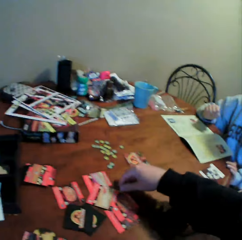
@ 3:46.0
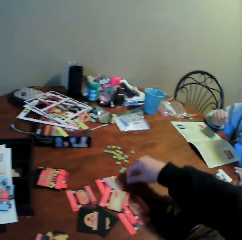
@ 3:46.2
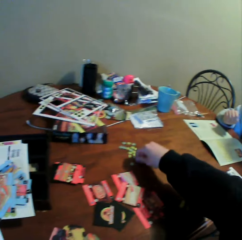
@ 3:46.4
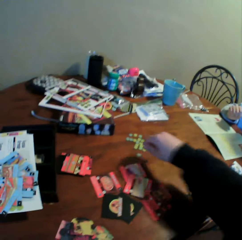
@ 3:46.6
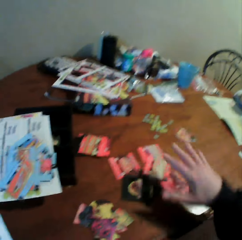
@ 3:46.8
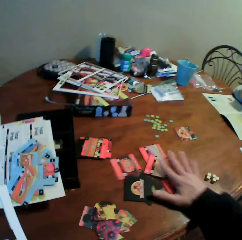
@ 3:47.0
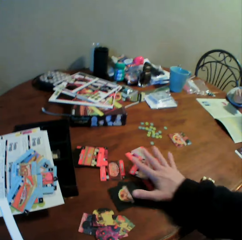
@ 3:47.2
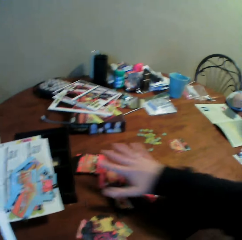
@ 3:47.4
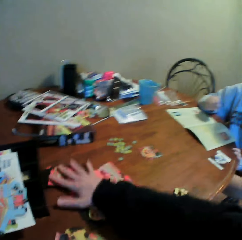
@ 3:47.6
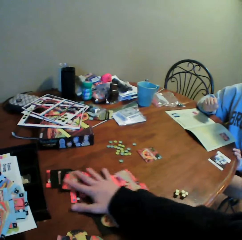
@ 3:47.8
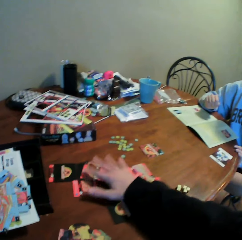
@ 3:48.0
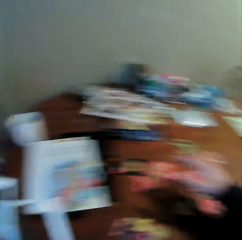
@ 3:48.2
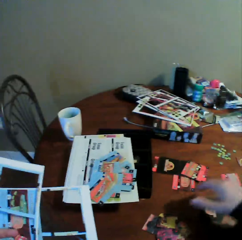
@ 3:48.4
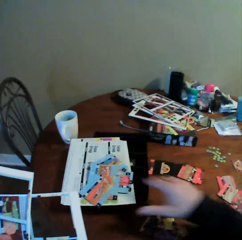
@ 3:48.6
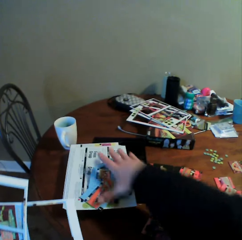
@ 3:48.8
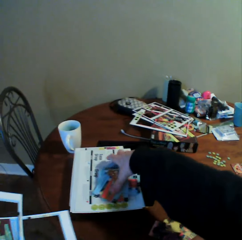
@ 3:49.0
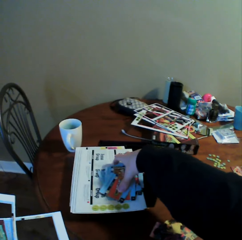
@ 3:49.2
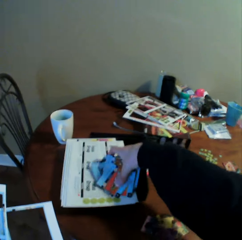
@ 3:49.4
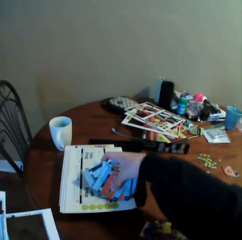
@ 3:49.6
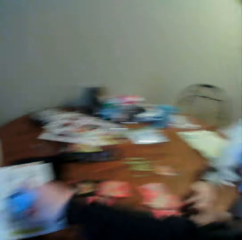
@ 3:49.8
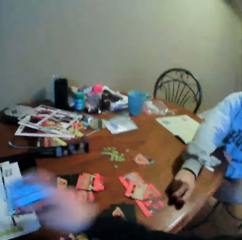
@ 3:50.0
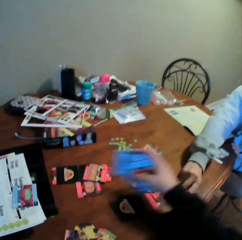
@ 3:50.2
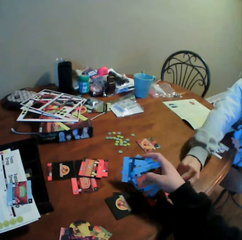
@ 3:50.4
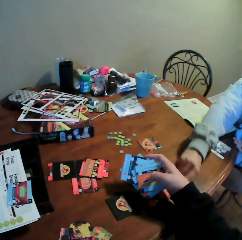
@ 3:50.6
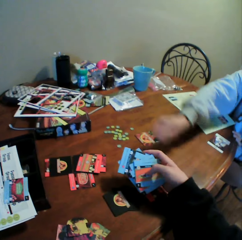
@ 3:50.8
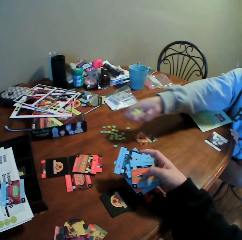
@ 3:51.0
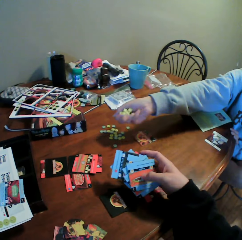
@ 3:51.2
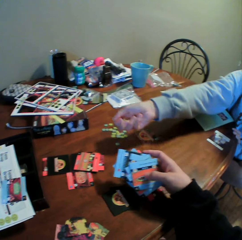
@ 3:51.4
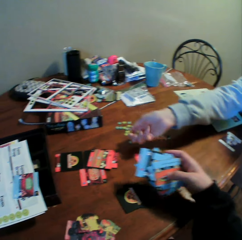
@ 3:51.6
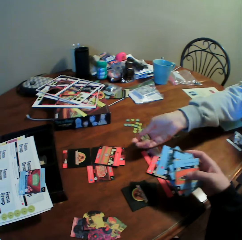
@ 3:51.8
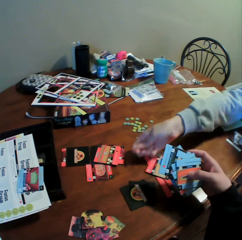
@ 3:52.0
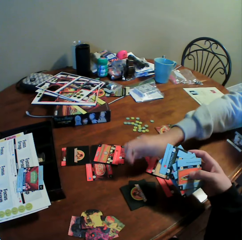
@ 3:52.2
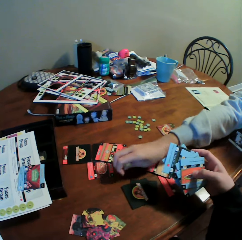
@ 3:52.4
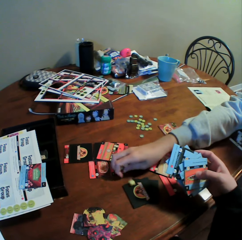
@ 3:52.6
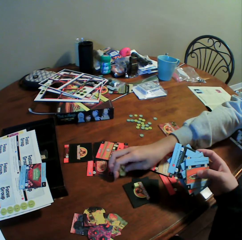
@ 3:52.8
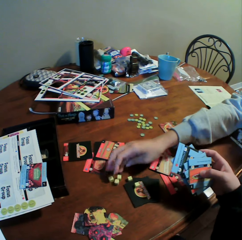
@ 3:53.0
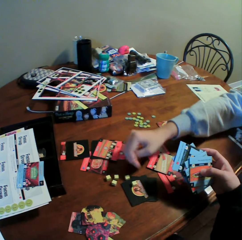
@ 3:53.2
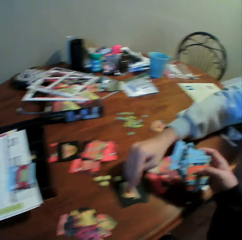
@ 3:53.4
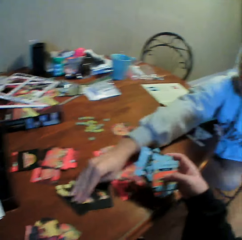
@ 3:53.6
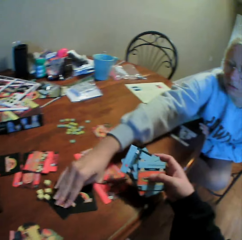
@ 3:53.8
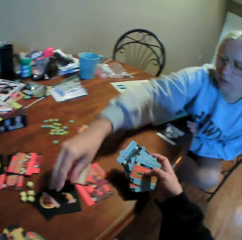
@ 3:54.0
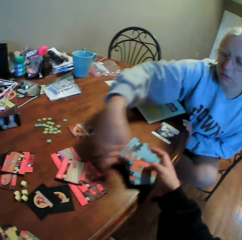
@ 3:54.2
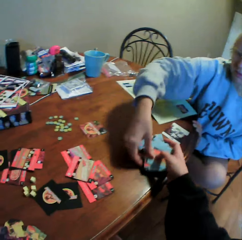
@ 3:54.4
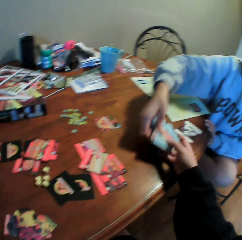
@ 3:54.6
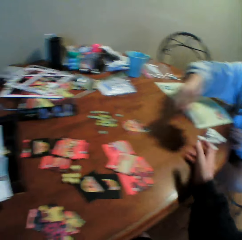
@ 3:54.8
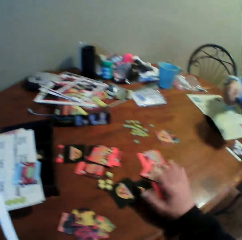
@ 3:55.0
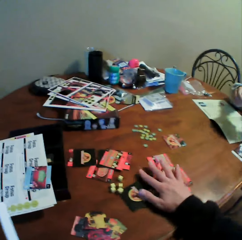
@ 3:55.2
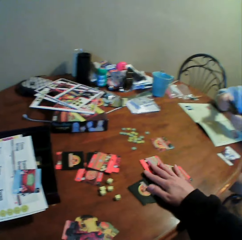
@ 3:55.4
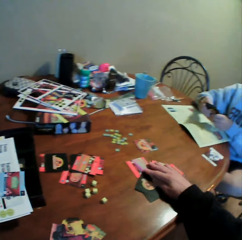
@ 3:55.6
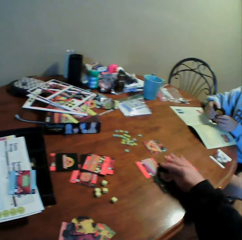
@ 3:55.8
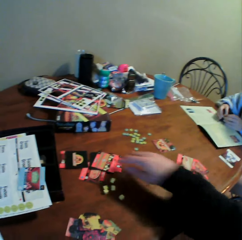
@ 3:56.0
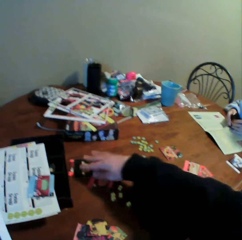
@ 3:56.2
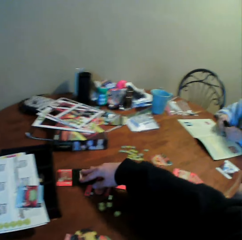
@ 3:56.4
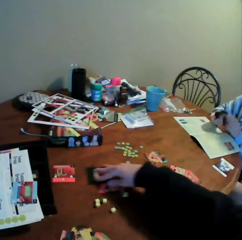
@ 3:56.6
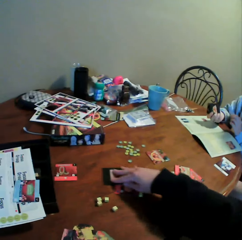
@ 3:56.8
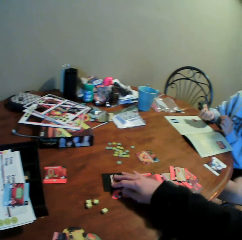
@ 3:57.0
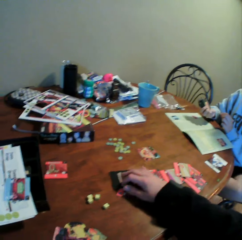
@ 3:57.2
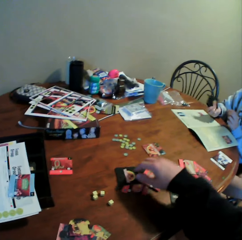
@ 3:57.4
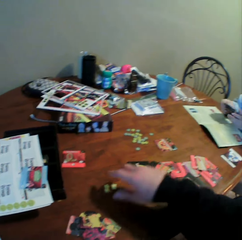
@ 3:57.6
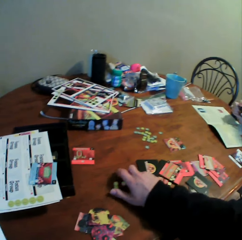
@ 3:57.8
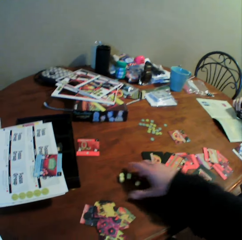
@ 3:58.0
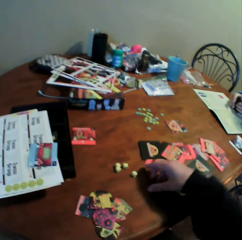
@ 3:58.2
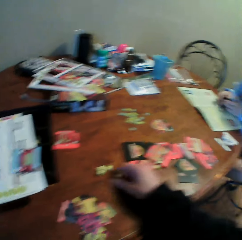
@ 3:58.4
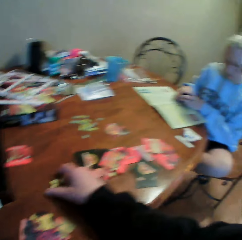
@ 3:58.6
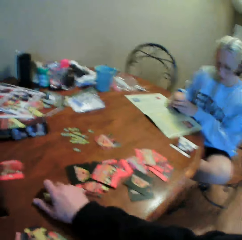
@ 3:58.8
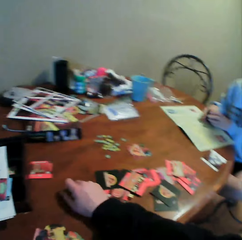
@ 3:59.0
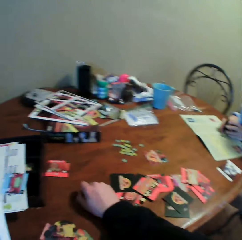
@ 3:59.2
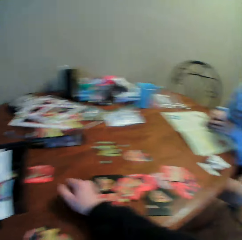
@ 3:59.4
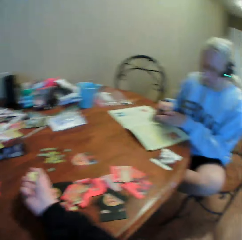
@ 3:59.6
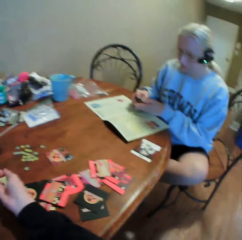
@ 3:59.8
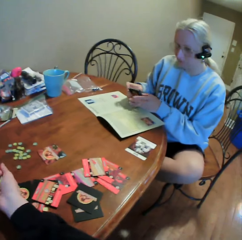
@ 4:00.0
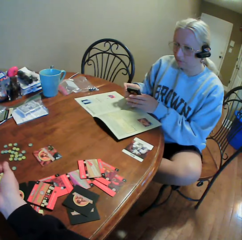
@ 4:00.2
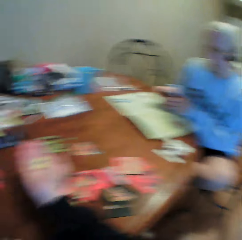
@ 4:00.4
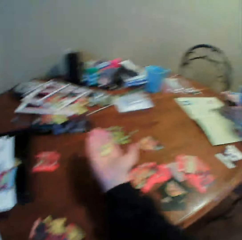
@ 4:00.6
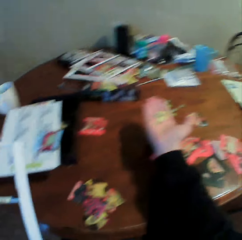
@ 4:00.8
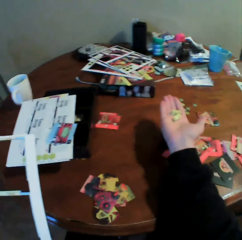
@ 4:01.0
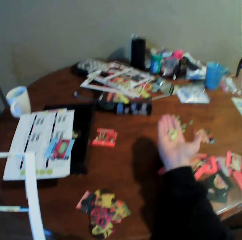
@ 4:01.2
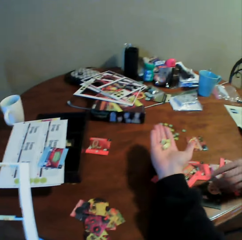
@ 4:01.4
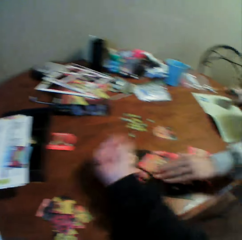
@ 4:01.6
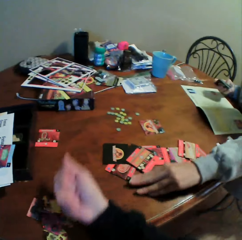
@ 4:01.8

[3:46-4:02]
The camera wearer moves the cards on the table. He picks up the cards from the card assembly boards. He interacts with a woman. He stares at the cards in his hands. The woman holds the counters and puts the counters on the table. She moves the cards on the table and takes the cards from the camera wearer. The camera wearer moves the cards on the table. He collects the counters from the table.

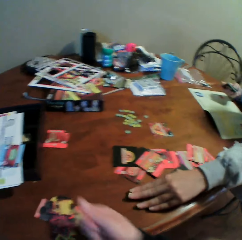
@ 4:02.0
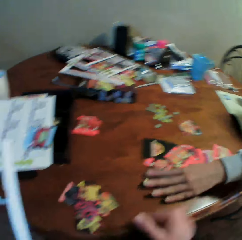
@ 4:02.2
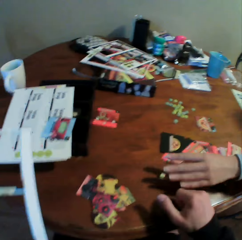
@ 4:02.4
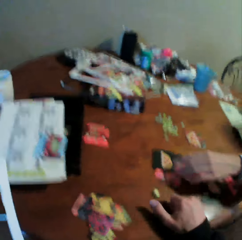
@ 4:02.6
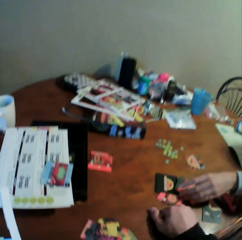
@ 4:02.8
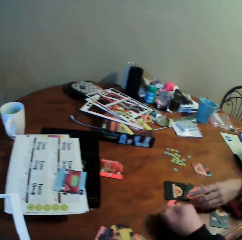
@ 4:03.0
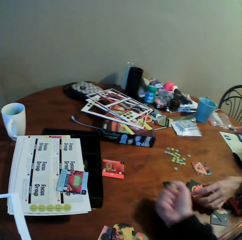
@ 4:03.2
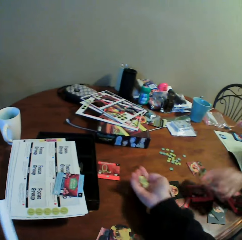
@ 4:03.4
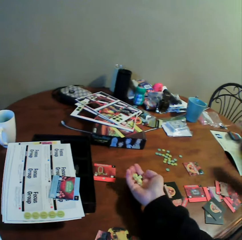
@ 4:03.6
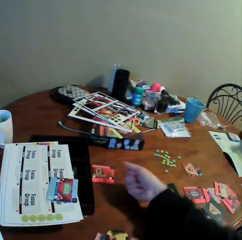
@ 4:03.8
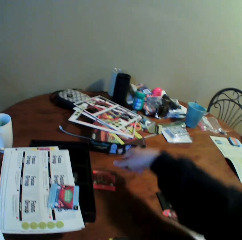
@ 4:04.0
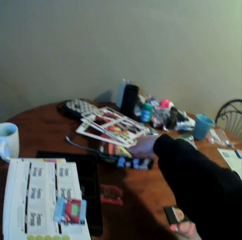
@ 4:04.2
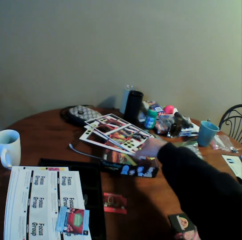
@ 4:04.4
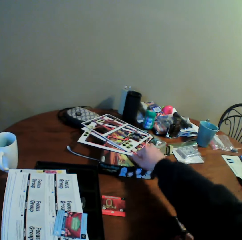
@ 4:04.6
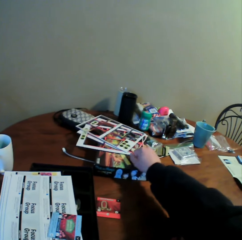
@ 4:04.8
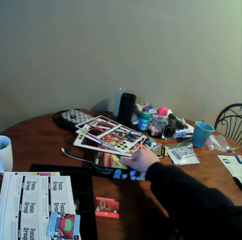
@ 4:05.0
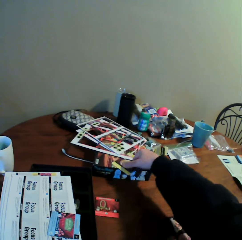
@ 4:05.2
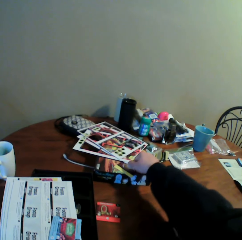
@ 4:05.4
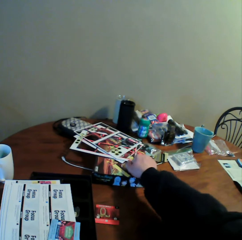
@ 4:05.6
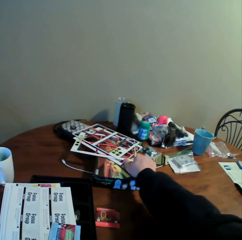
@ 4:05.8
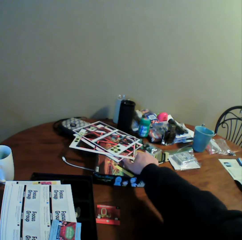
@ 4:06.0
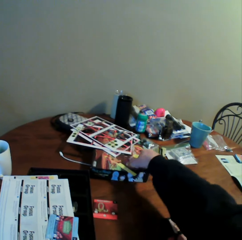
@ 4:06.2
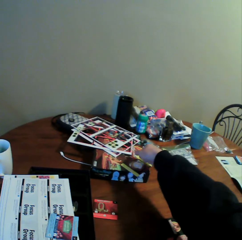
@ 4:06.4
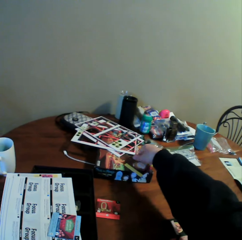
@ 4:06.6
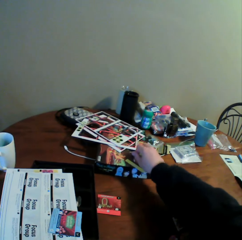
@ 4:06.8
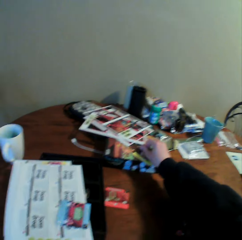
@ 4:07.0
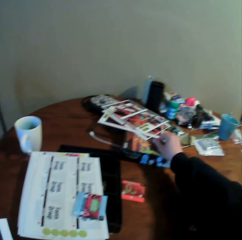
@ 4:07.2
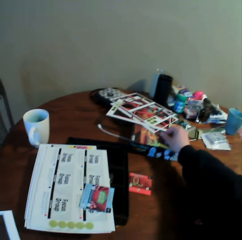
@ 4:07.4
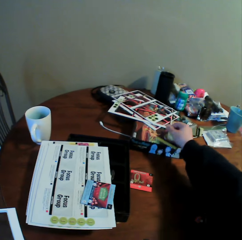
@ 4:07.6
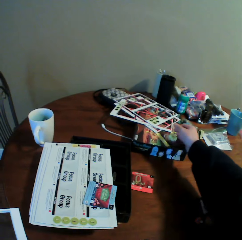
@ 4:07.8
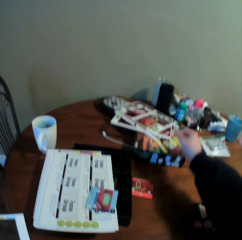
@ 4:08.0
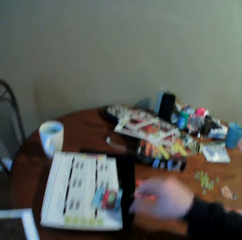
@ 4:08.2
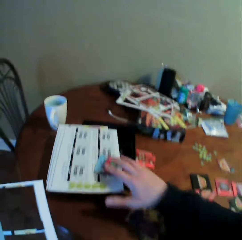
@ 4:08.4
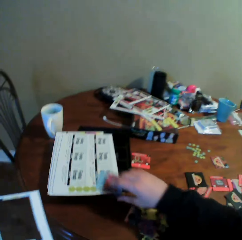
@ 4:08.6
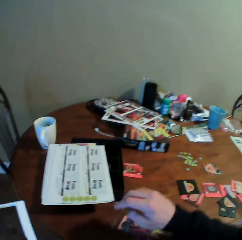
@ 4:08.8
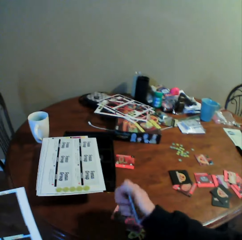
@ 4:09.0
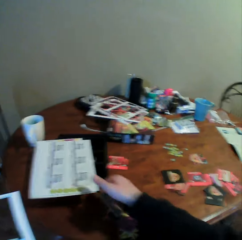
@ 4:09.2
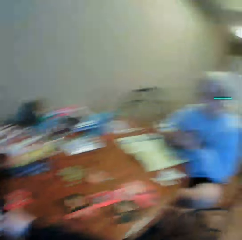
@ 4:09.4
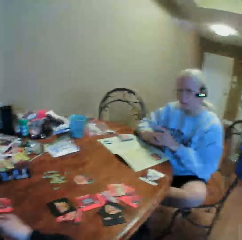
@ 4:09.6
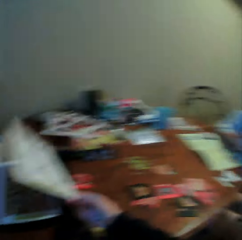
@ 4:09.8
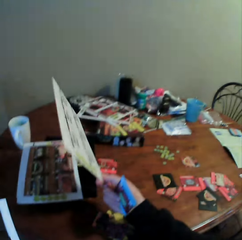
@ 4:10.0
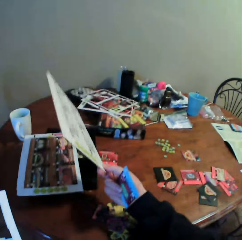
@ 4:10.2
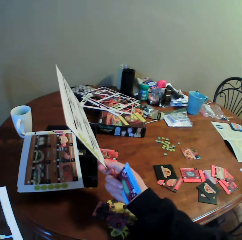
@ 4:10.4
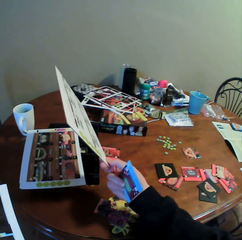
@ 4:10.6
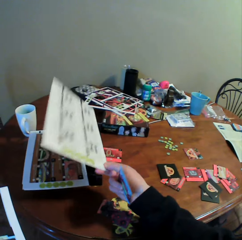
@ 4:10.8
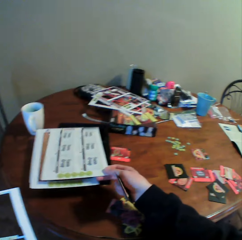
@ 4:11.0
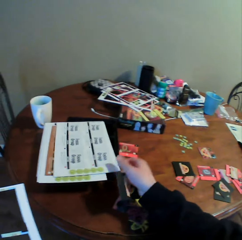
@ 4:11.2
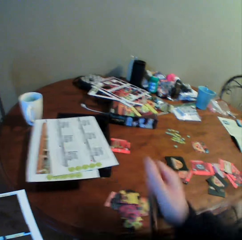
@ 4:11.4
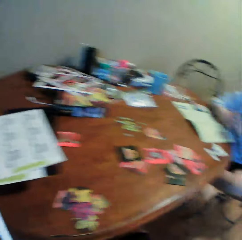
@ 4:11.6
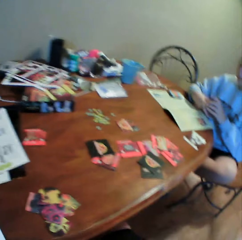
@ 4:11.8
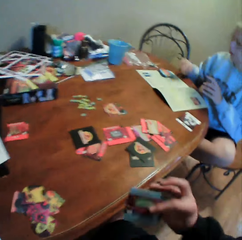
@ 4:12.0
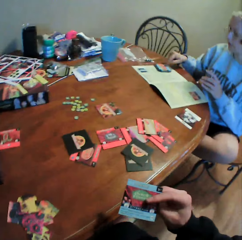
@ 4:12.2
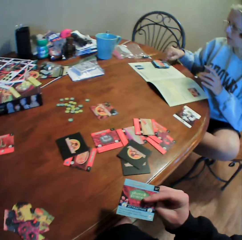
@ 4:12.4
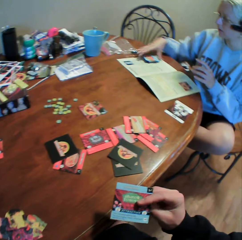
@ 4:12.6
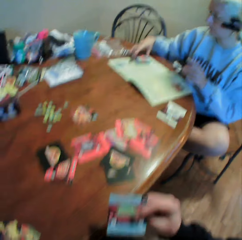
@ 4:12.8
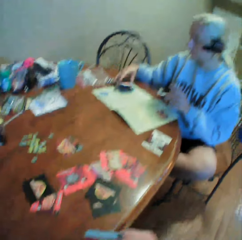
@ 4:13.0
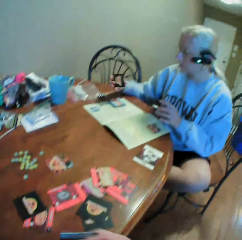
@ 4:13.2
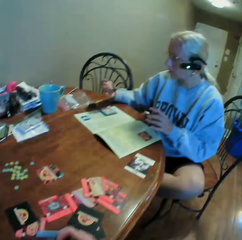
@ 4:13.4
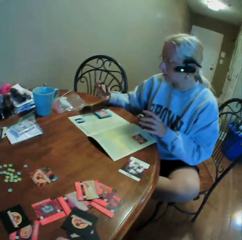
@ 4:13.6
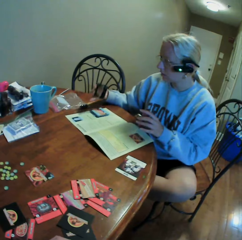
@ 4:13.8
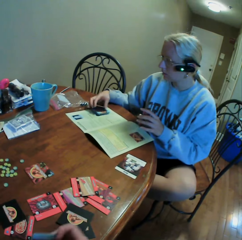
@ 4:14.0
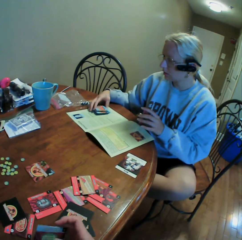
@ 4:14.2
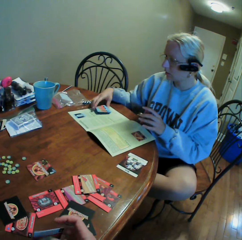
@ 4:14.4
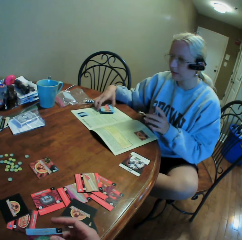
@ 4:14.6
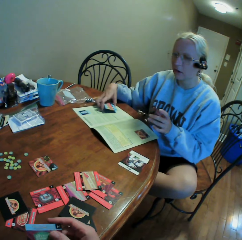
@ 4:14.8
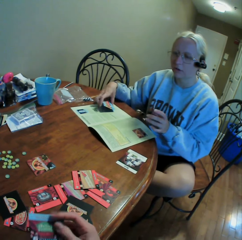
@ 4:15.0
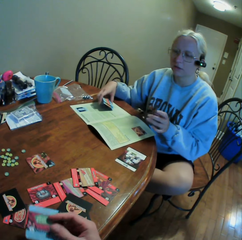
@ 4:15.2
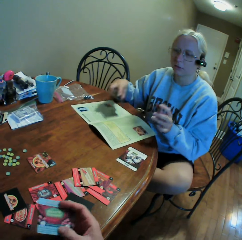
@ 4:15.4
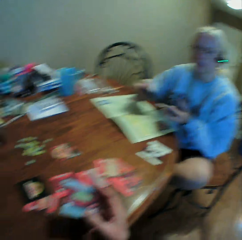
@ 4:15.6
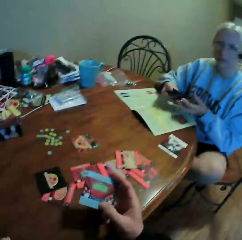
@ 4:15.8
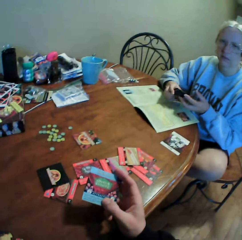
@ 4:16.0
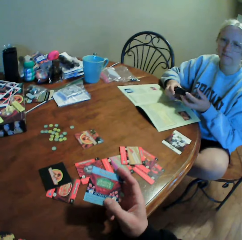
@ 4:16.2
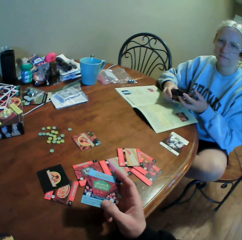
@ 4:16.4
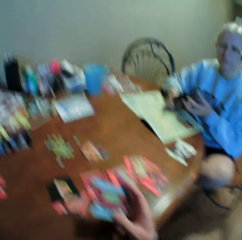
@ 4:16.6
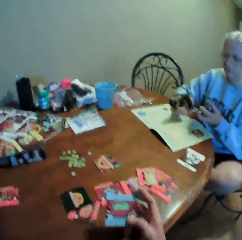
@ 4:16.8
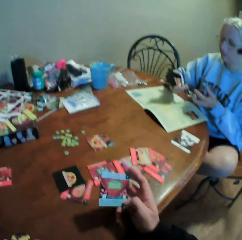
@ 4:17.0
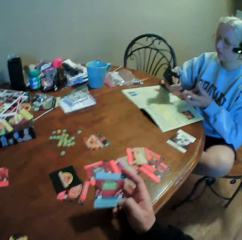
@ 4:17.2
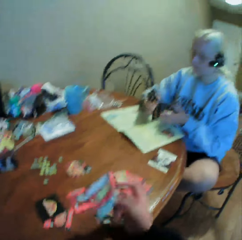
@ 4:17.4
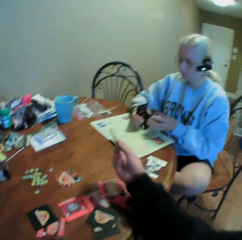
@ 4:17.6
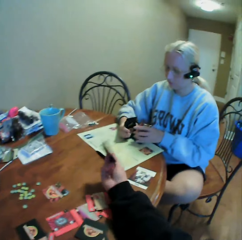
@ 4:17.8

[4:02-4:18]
A woman touches something on the table. The camera wearer picks up an object from the table. He puts the object in the tray. He interacts with the woman. He picks up the playing card from the card assembly boards. He looks around. He stares at the card assembly board in his hand, and puts the card assembly board on the other card assembly boards. He stares at the card in his hand. The woman holds the playing card. The camera wearer stares at the woman. The woman picks up the cards on the table. The camera wearer interacts with the woman. He stares at the card in his hand.
